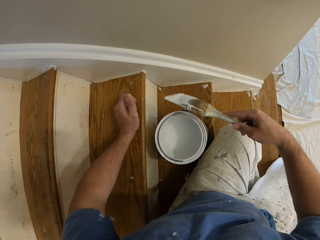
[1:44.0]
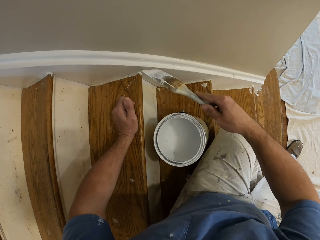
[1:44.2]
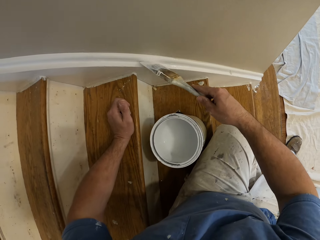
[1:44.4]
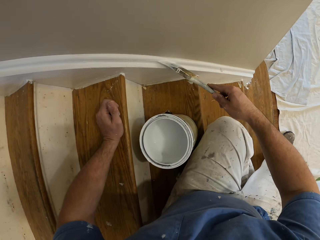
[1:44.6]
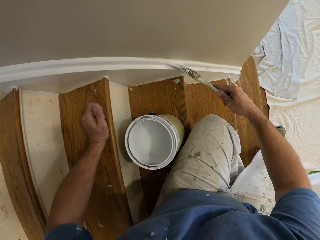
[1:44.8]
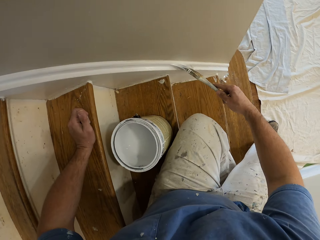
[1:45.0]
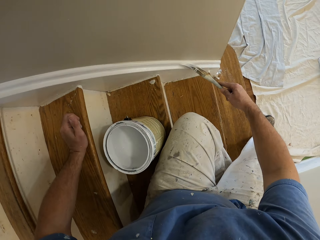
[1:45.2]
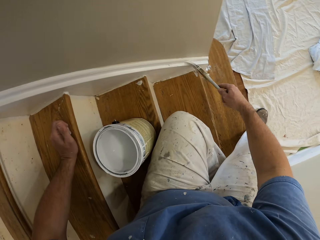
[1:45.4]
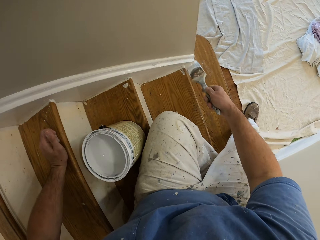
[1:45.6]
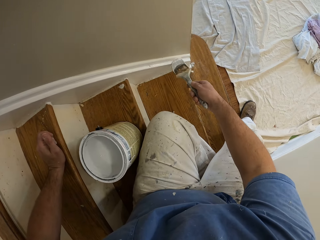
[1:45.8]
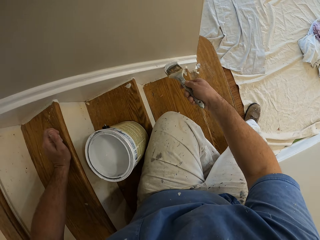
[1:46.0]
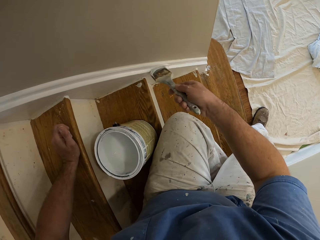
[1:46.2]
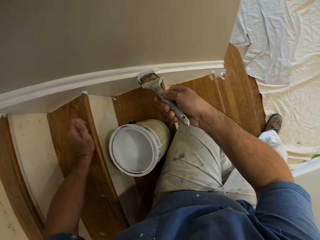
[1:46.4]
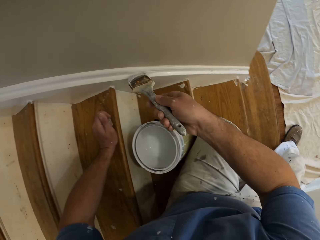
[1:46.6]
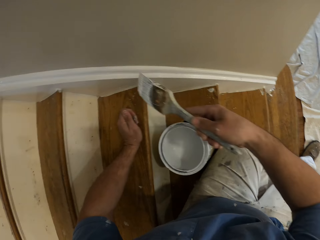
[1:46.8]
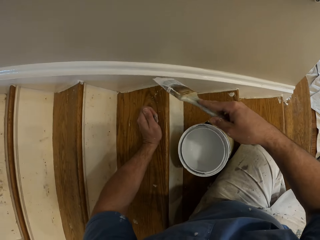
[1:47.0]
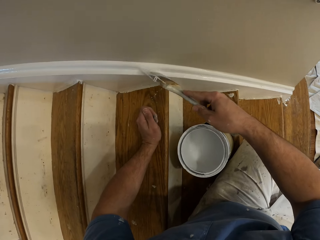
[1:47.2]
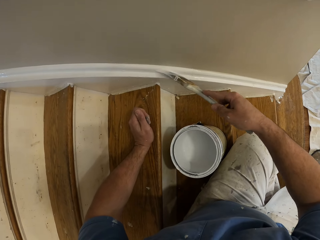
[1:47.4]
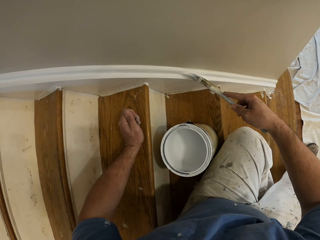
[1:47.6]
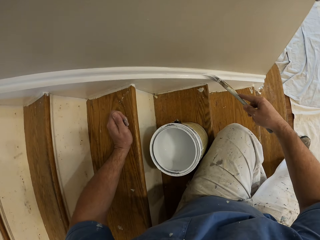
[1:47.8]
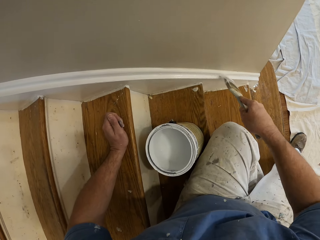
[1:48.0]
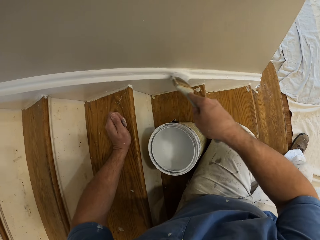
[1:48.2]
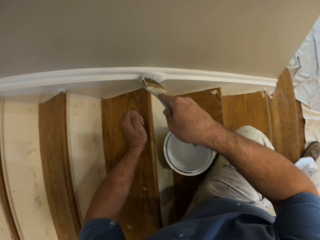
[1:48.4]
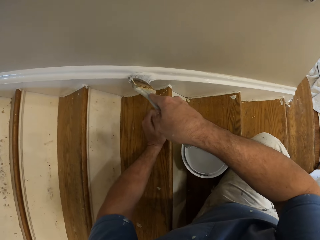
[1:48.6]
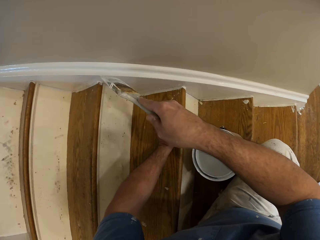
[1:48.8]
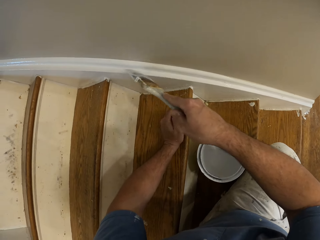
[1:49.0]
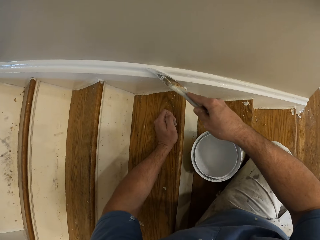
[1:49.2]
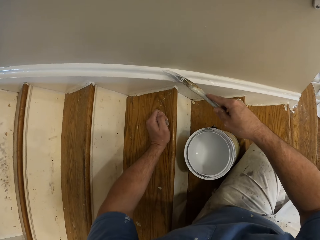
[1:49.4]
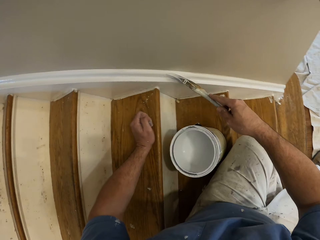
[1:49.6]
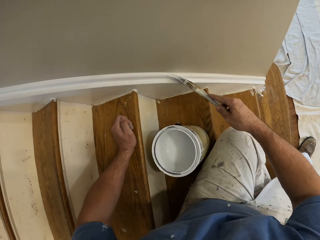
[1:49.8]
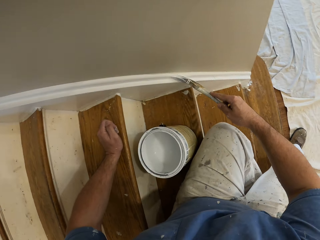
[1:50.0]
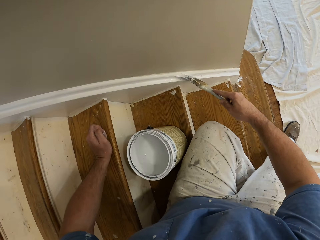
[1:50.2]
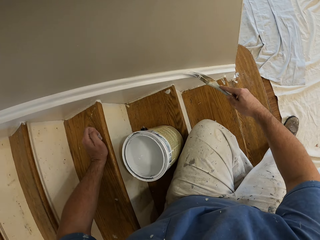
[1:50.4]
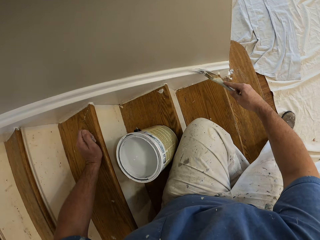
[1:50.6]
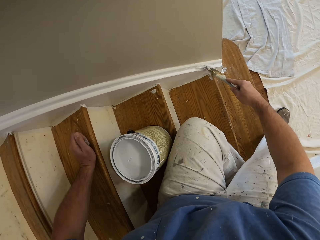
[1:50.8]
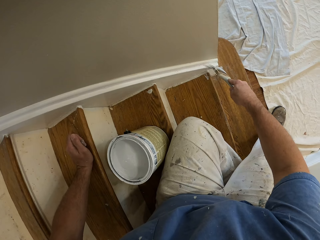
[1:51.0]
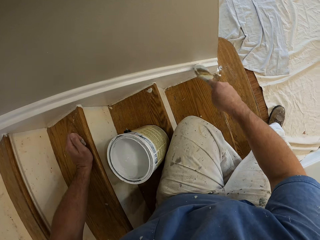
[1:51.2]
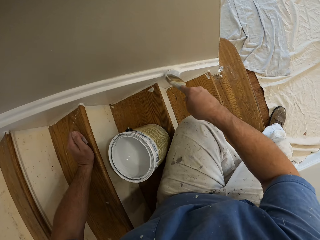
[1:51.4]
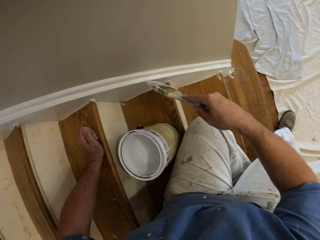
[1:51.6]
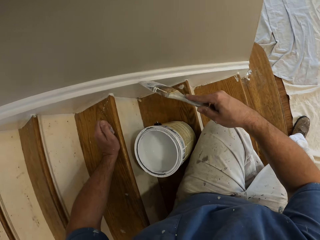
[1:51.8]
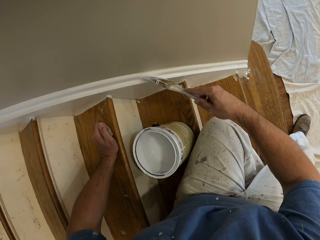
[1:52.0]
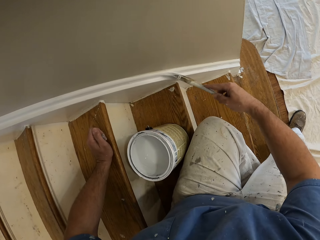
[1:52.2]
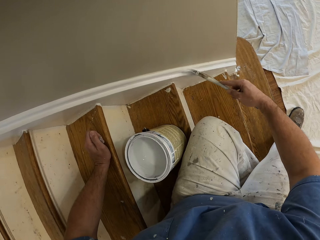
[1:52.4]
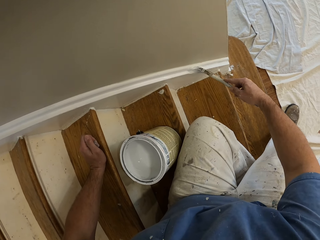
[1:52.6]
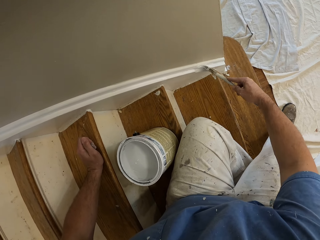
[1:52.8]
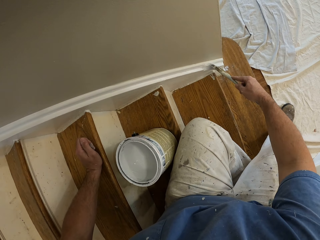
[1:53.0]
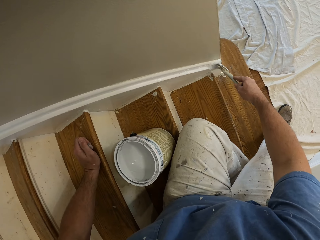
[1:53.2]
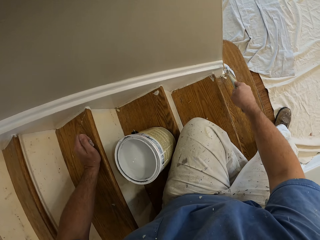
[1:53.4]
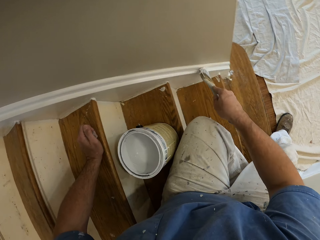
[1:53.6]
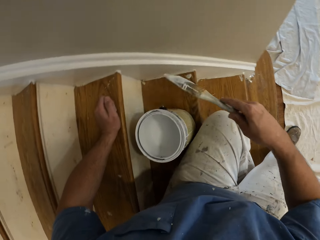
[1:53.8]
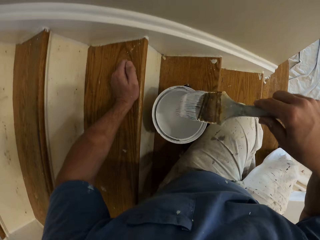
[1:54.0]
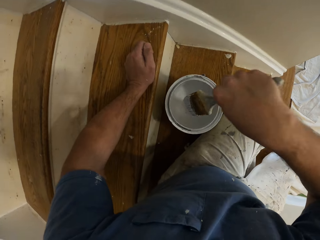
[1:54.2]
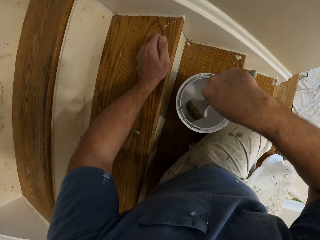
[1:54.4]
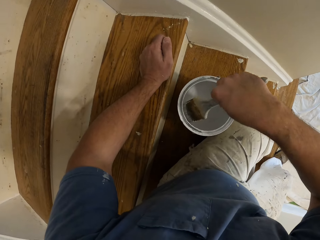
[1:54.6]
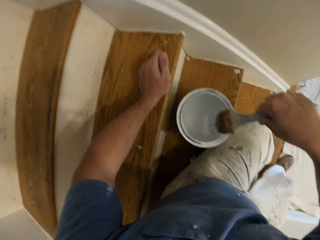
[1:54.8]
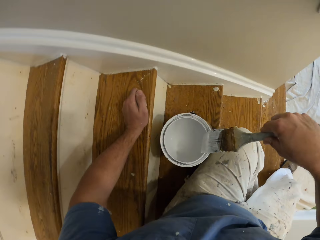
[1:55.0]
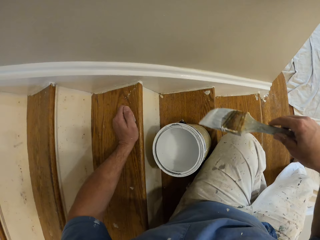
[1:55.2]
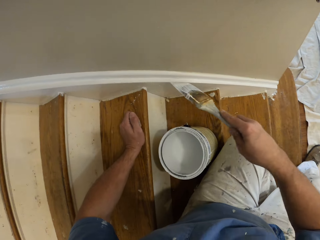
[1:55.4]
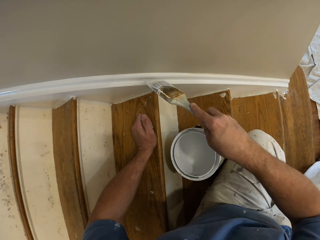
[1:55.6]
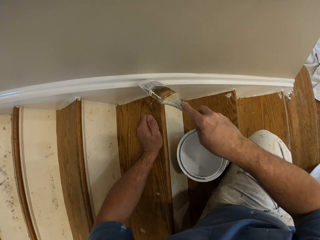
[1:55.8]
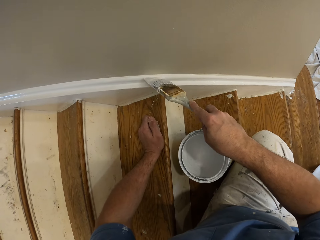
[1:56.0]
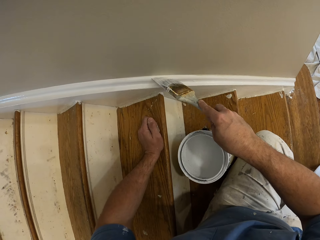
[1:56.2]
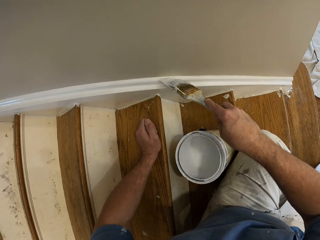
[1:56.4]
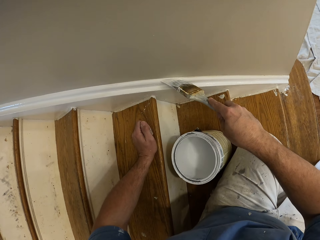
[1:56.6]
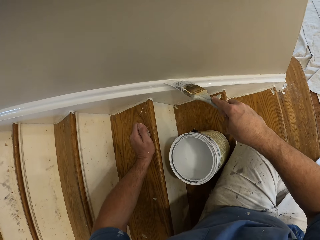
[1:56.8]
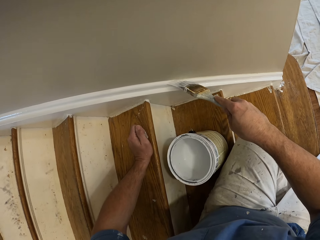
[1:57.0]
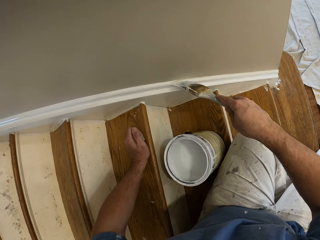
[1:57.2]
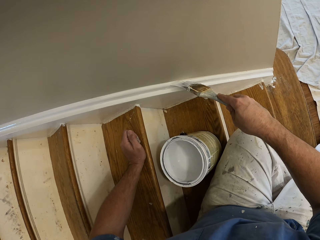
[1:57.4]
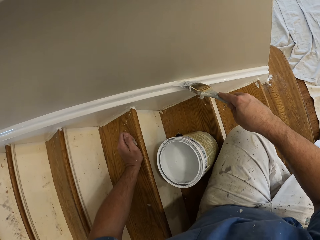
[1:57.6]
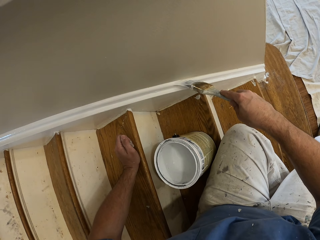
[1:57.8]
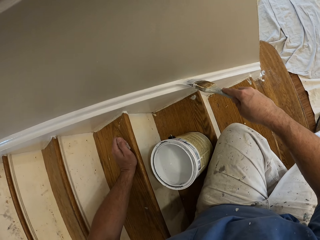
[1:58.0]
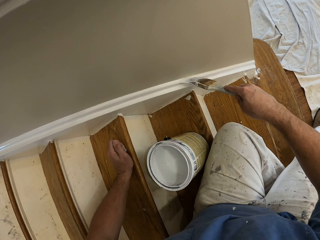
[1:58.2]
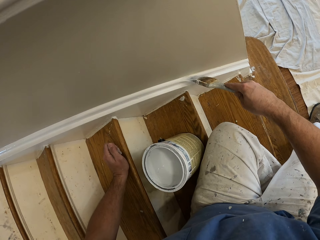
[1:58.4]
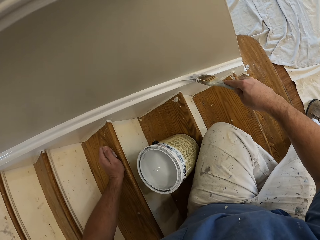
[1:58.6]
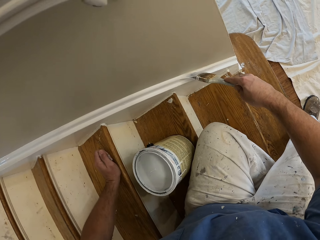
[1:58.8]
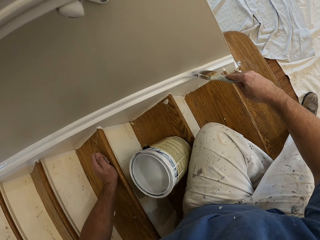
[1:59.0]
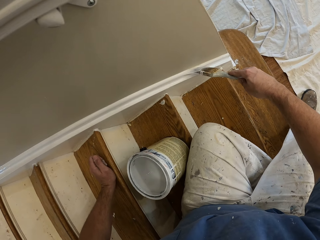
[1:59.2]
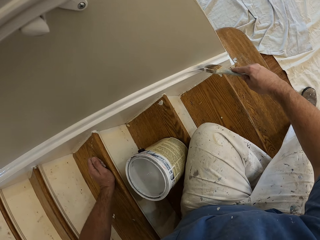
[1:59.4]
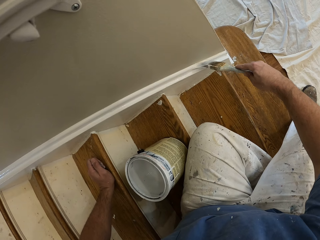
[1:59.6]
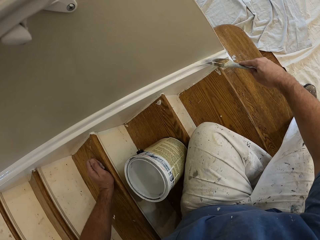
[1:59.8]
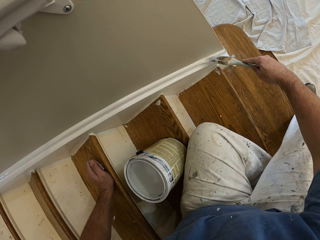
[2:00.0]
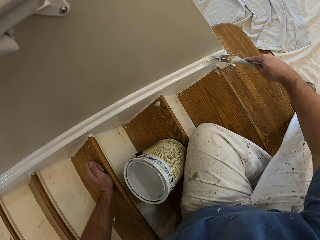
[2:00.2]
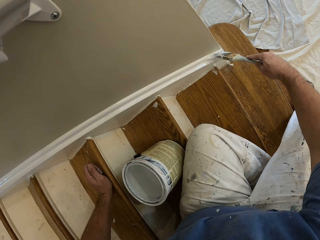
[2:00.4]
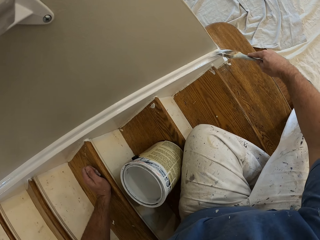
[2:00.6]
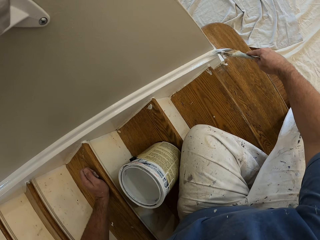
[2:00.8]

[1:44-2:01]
The camera wearer paints the cornice or skirtboard. They scoop paint from the aluminum paint bucket with the paintbrush. They paint the cornice or skirtboard.

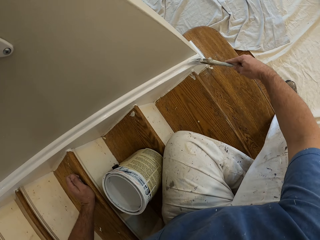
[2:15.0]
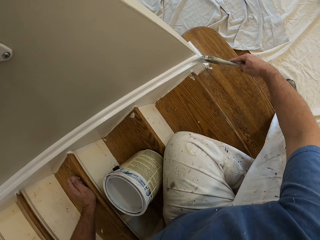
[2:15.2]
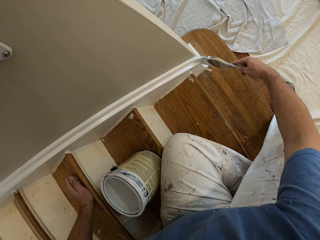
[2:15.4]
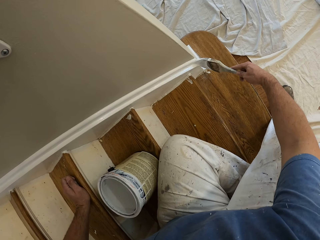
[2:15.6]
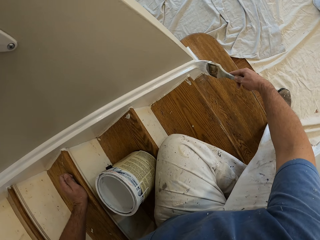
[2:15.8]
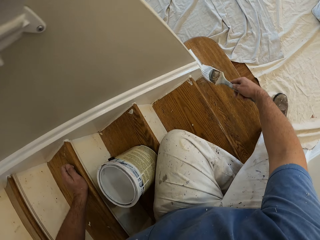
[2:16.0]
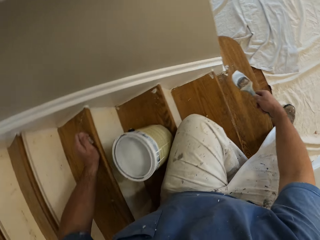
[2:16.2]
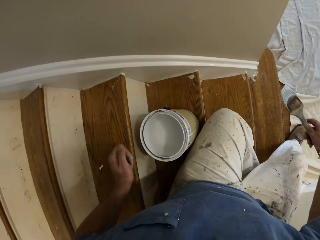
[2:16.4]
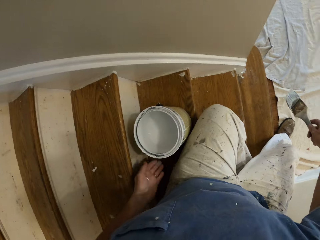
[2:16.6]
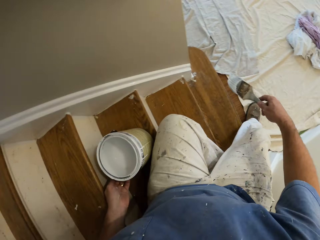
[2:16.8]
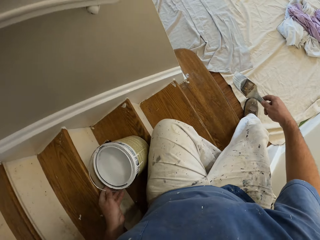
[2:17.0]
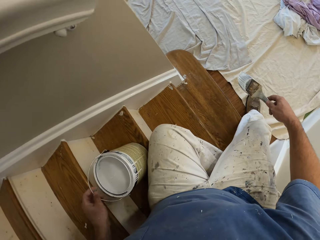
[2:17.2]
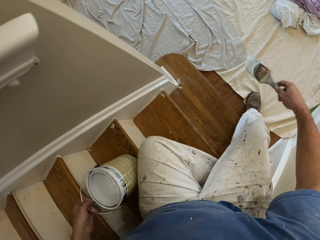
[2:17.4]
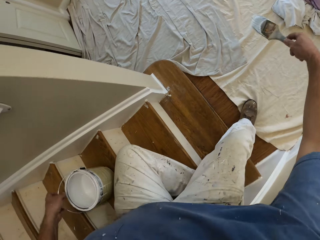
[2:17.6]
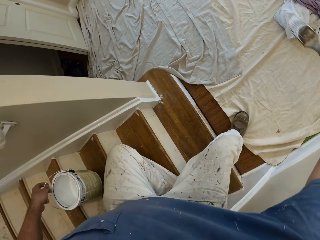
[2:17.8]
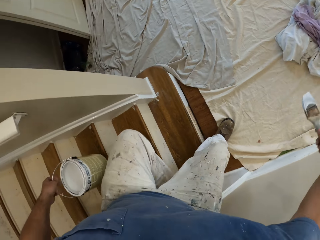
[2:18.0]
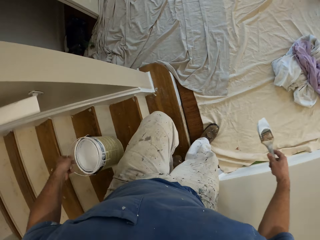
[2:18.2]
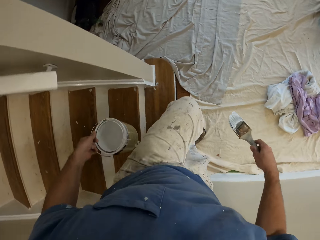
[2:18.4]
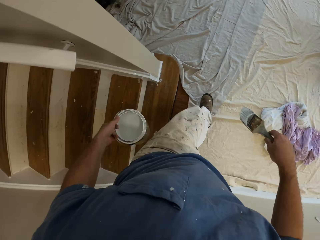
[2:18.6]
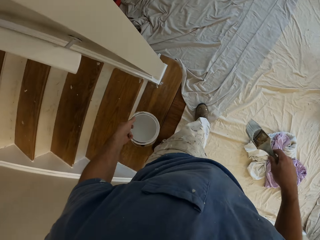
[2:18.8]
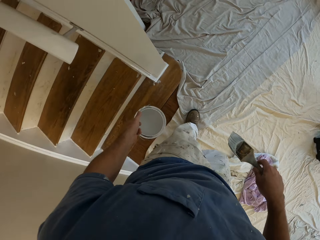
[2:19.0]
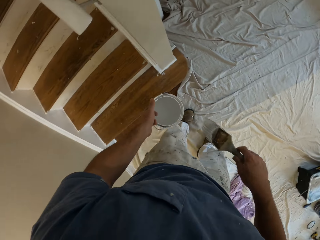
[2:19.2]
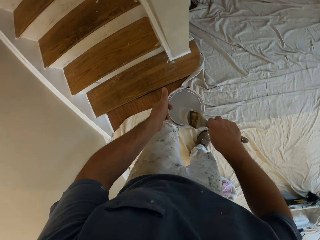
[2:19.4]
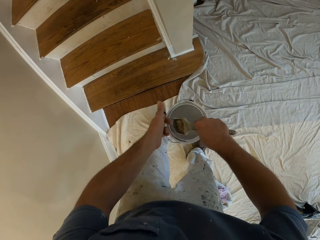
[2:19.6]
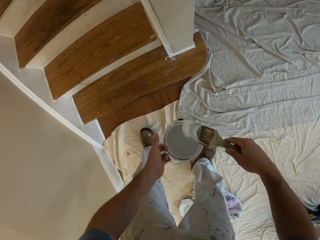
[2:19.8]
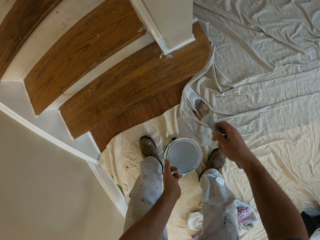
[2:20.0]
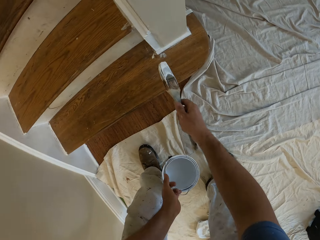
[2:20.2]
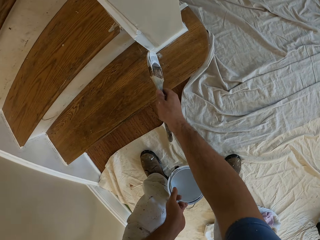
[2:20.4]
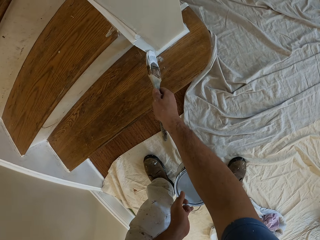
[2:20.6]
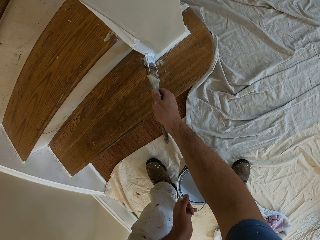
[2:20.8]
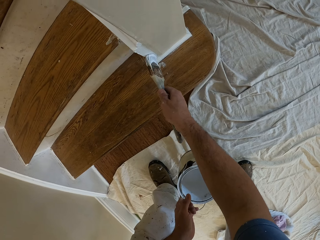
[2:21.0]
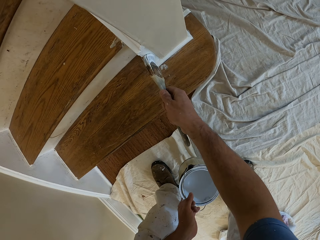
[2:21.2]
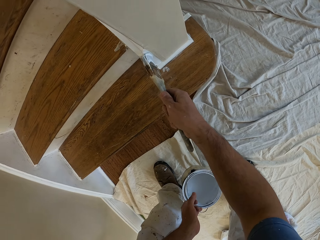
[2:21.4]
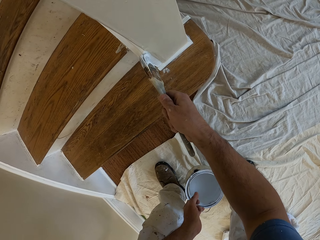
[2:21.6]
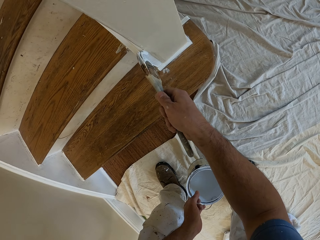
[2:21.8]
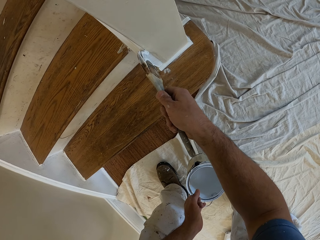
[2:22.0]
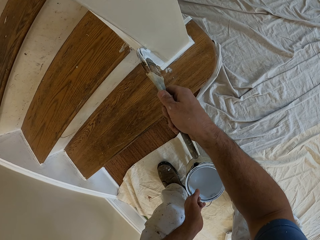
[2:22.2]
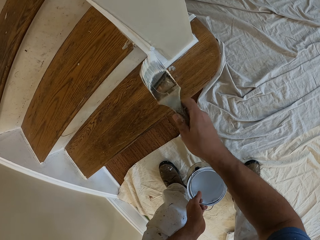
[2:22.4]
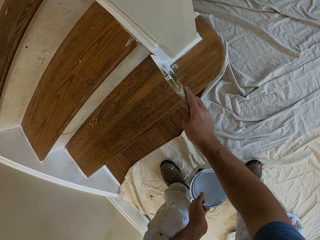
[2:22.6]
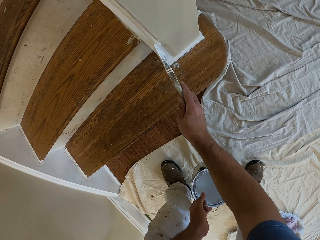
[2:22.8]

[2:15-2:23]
The camera wearer carries the aluminum paint bucket with his left hand. He stands from the staircase. He scoops paint from the aluminum paint bucket with the paintbrush. He paints the cornice or skirtboard.
